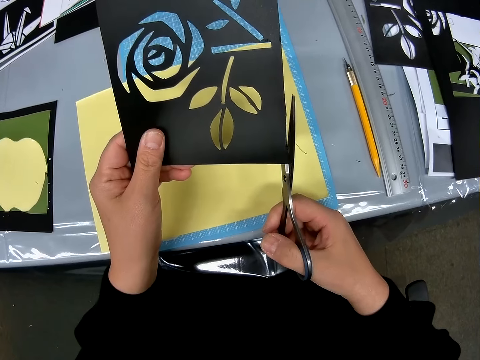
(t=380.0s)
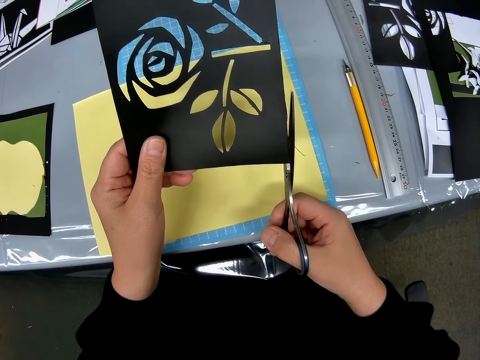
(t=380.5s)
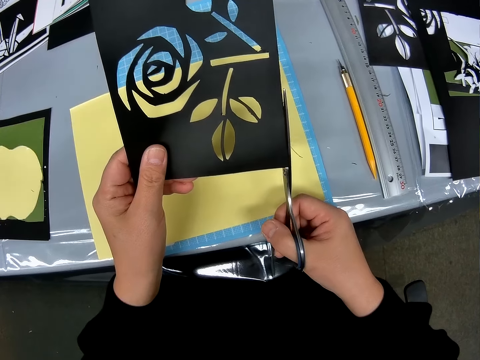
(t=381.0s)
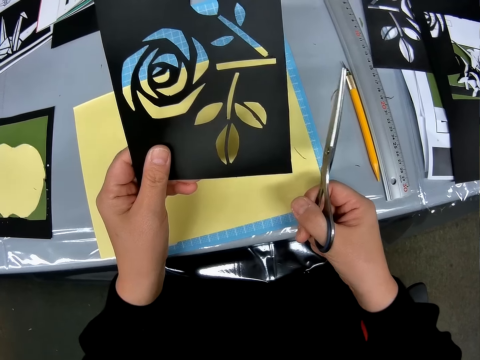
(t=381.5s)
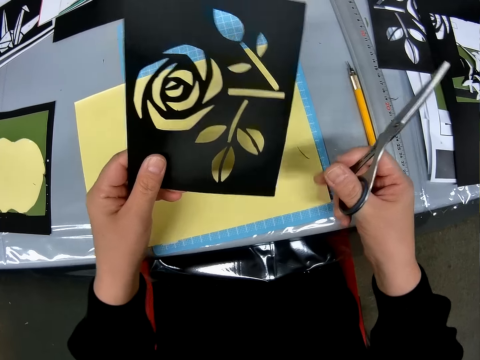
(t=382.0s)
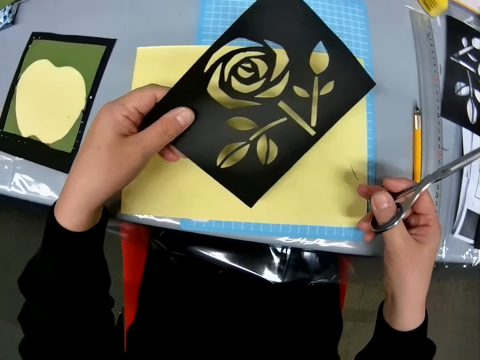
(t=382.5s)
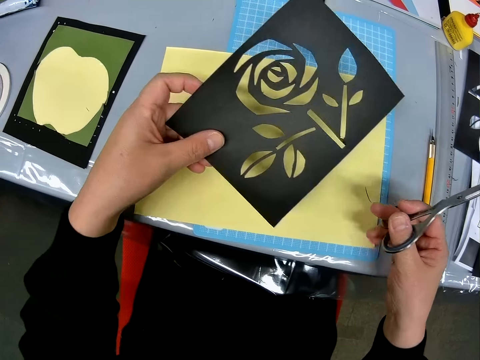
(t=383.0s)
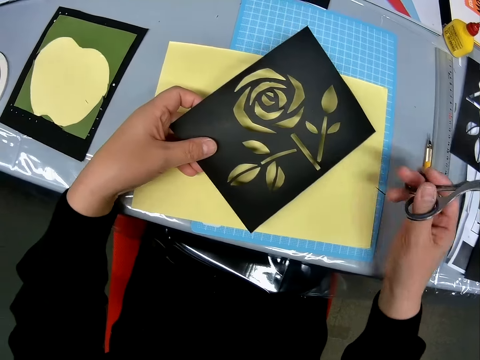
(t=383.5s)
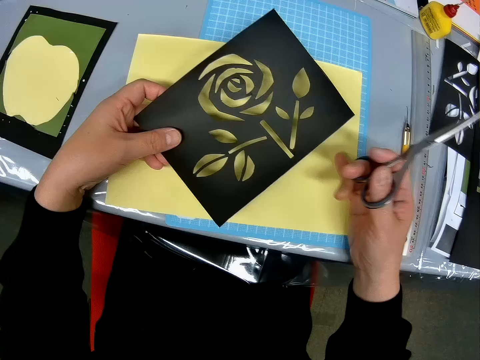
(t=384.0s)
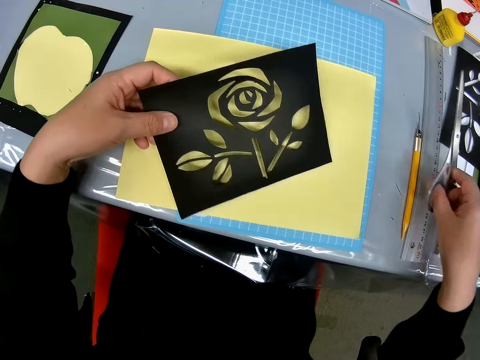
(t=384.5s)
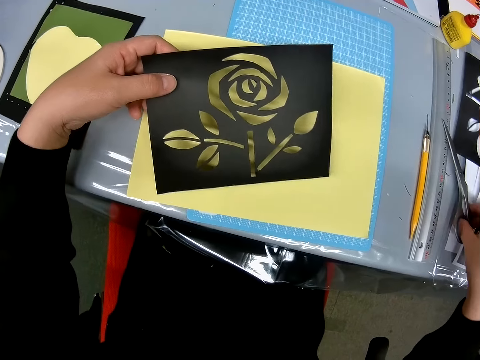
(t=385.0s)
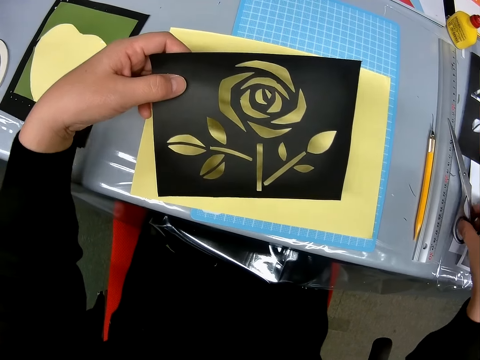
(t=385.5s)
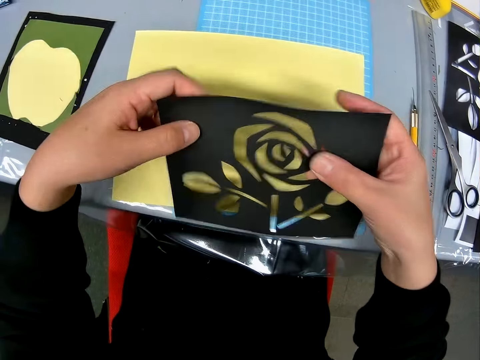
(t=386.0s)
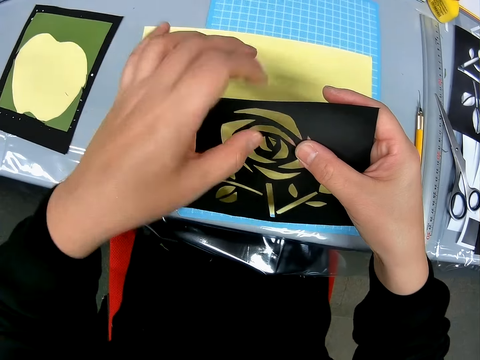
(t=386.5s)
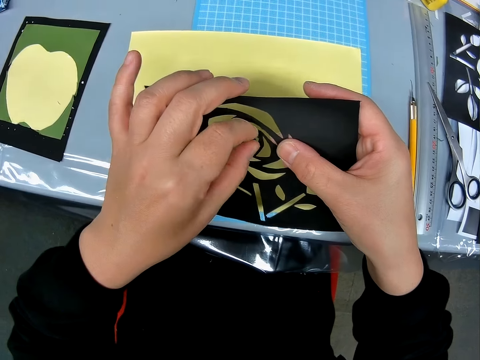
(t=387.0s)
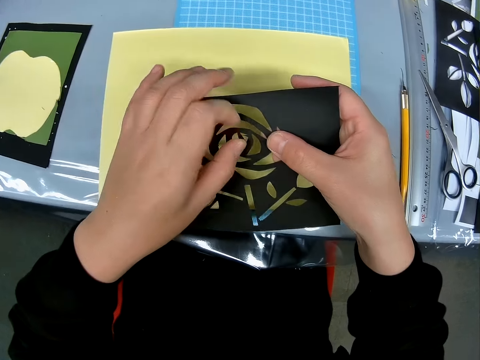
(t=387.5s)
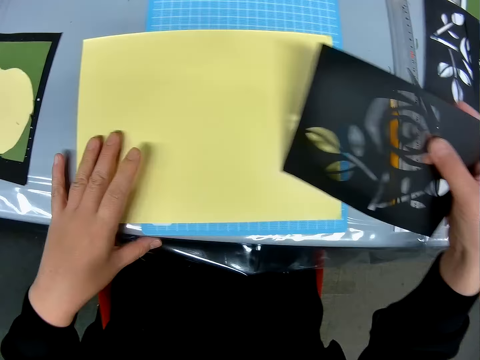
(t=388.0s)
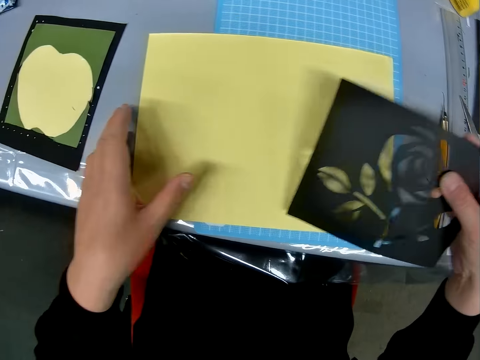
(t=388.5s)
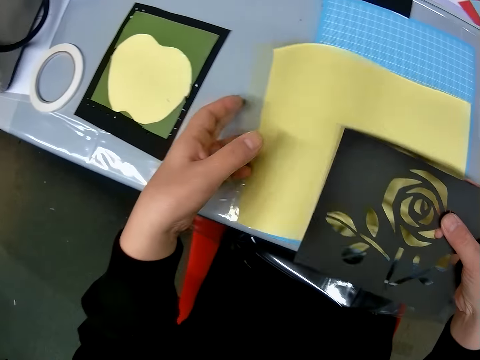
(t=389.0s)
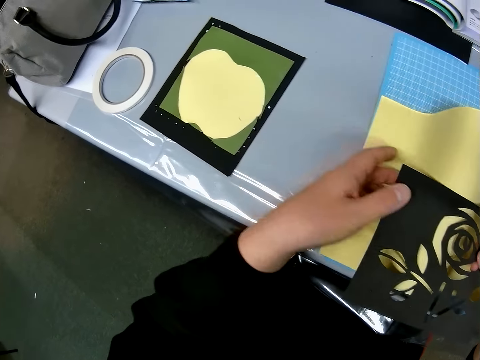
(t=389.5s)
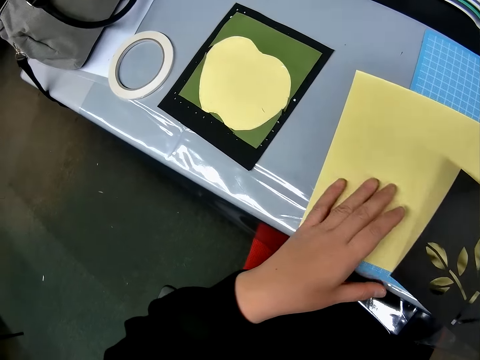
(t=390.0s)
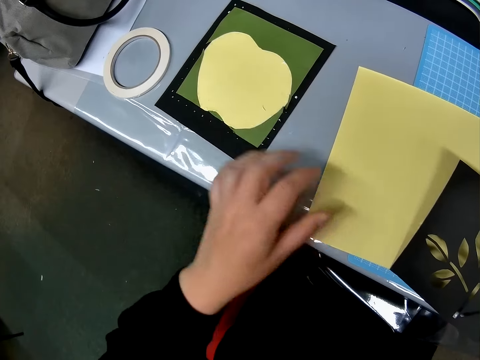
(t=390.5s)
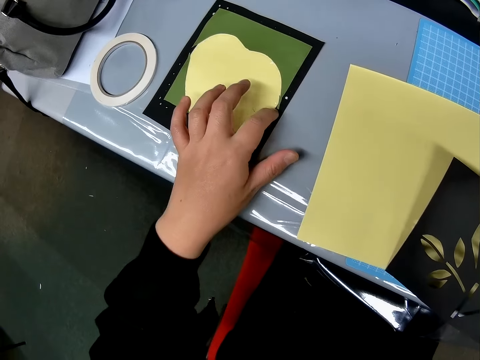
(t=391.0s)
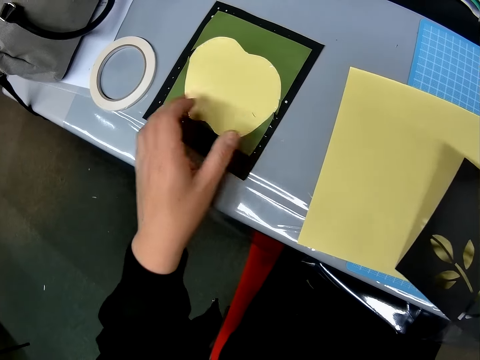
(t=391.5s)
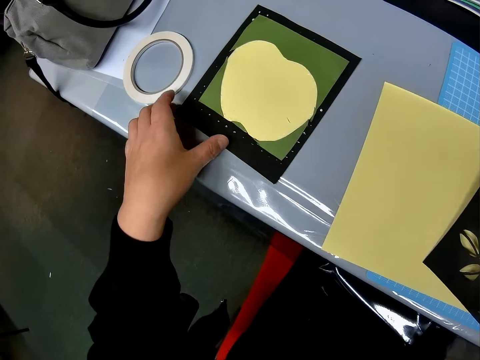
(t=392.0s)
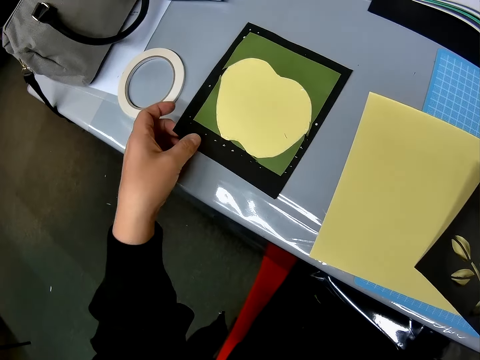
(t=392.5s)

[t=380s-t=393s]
The camera wearer cuts the portrait. She turns the portrait. She wipes on the yellow paper. She drops the scissors on the table. She holds the portrait. She adjusts the center of the carved paper craft. She pulls the portrait. She adjusts the papers on the table with her left hand. She holds the yellow paper. She places the paper down.

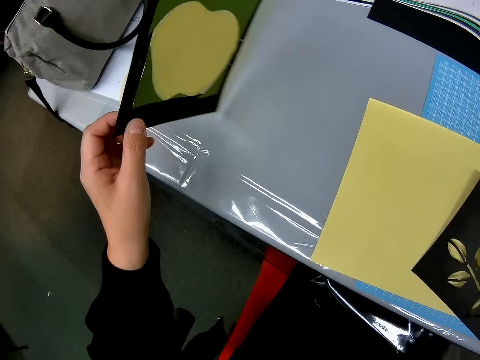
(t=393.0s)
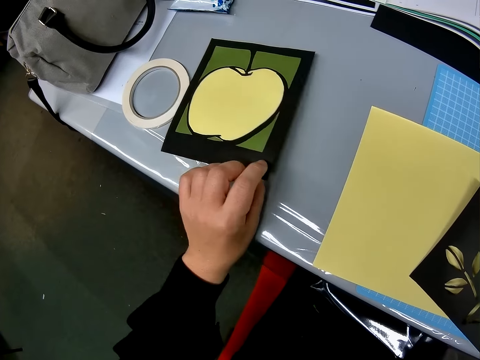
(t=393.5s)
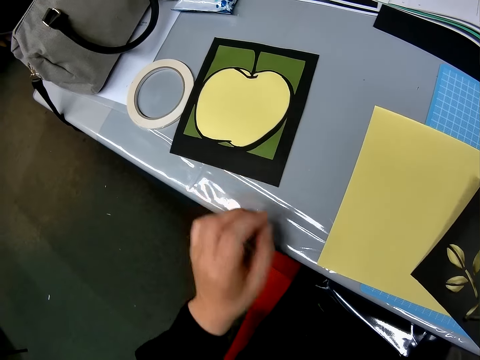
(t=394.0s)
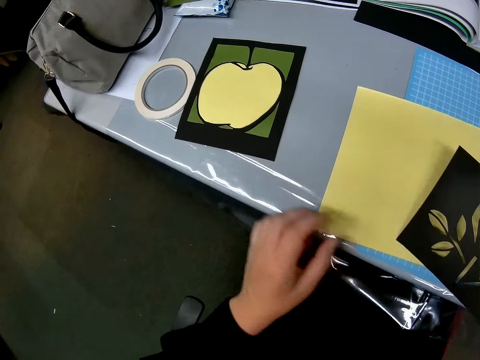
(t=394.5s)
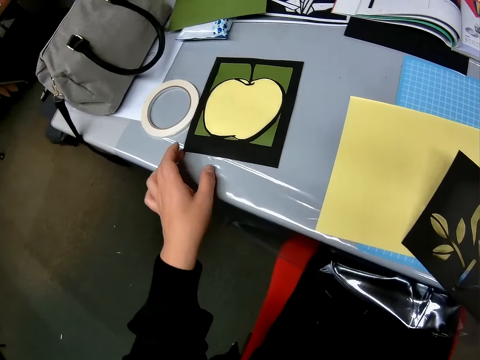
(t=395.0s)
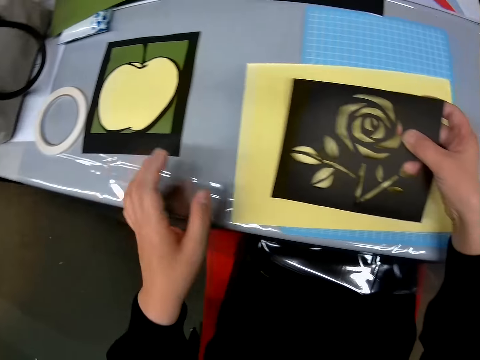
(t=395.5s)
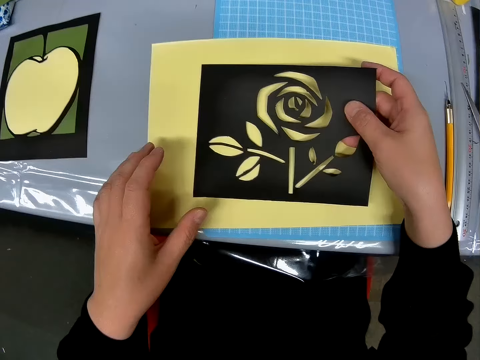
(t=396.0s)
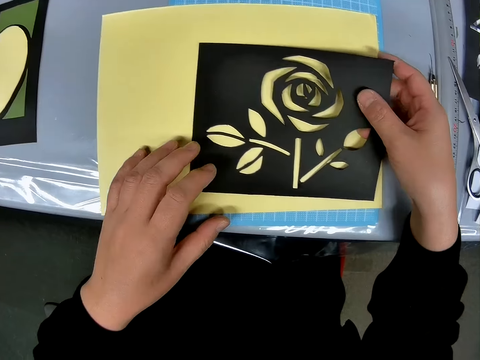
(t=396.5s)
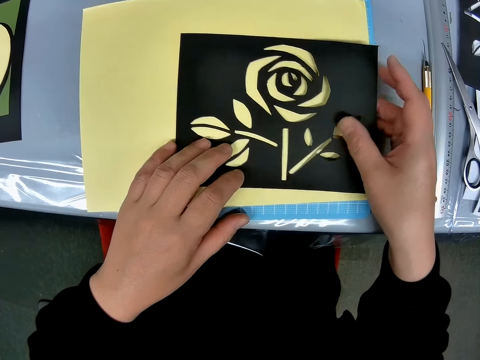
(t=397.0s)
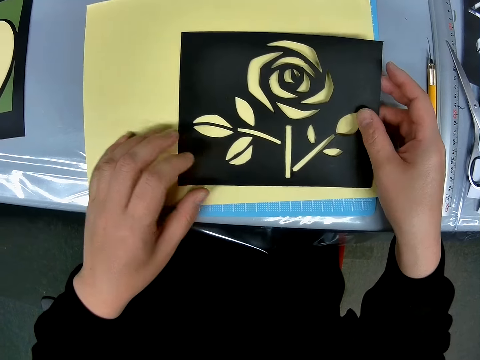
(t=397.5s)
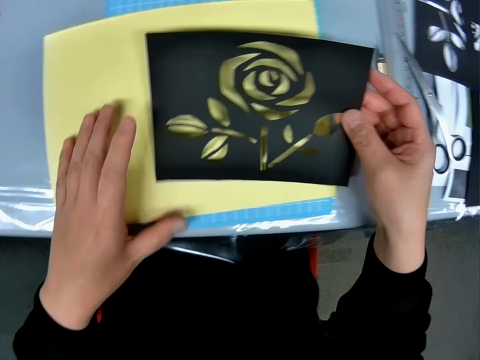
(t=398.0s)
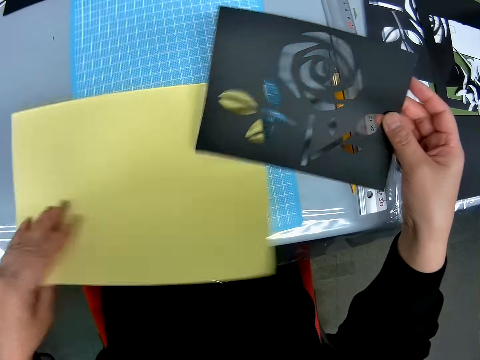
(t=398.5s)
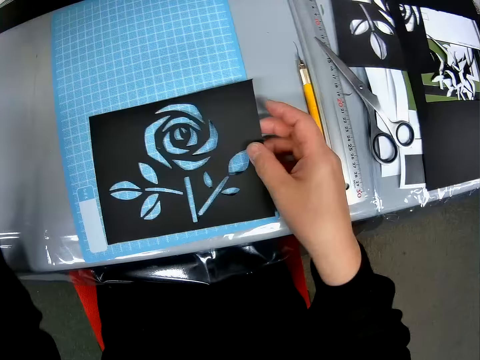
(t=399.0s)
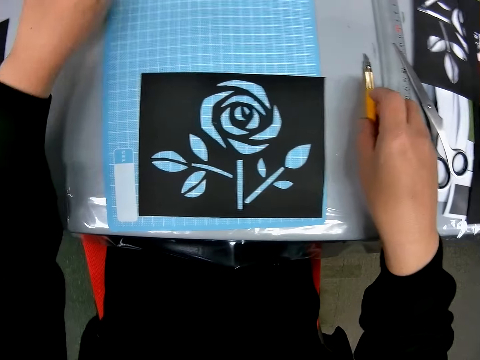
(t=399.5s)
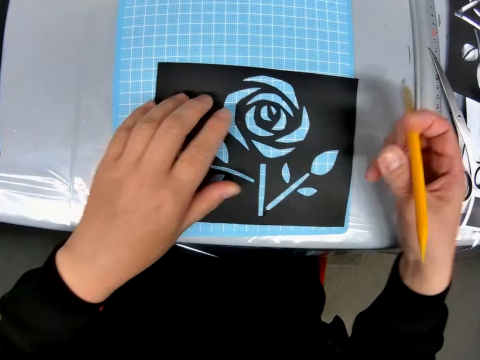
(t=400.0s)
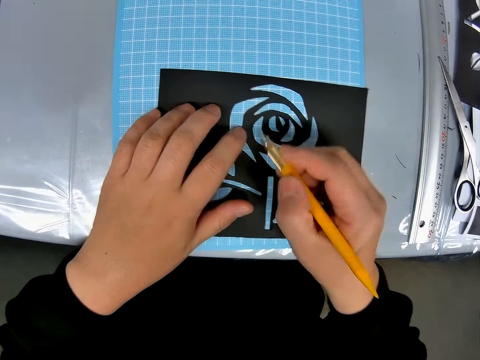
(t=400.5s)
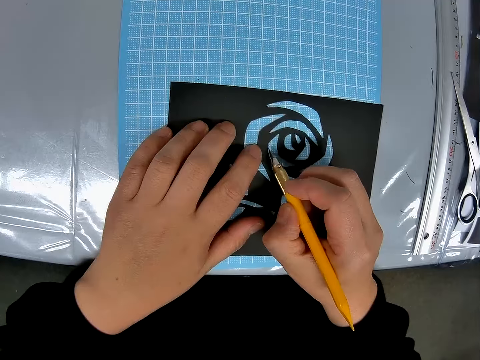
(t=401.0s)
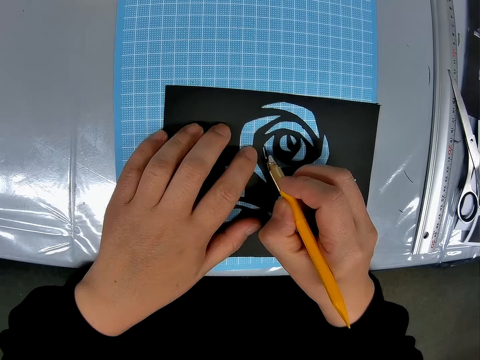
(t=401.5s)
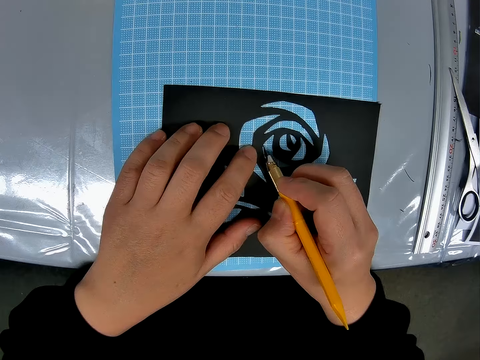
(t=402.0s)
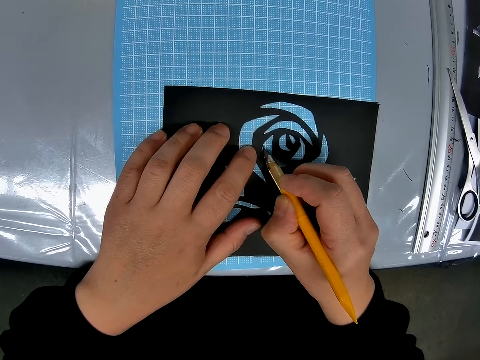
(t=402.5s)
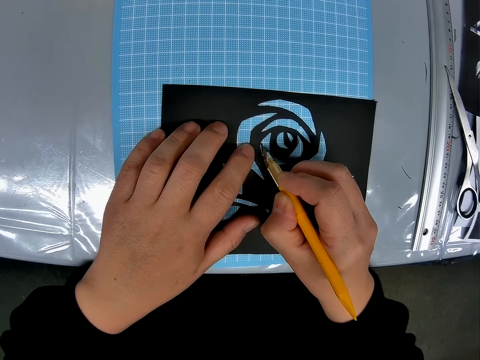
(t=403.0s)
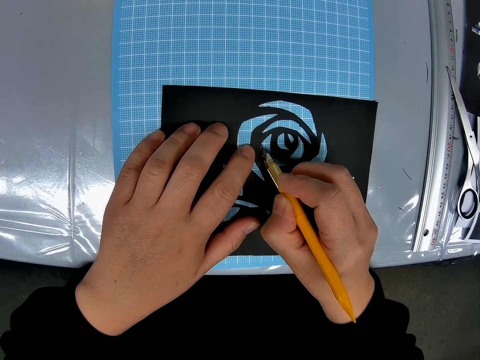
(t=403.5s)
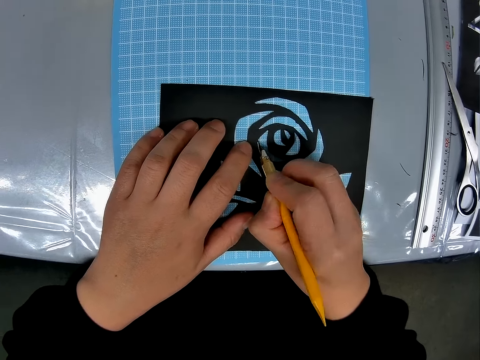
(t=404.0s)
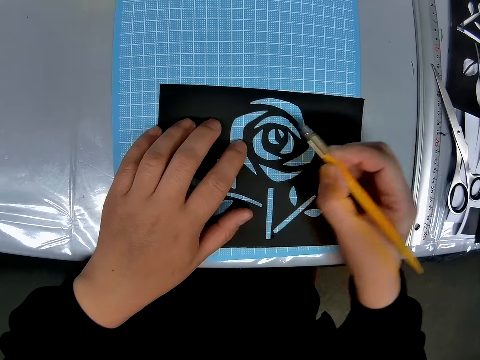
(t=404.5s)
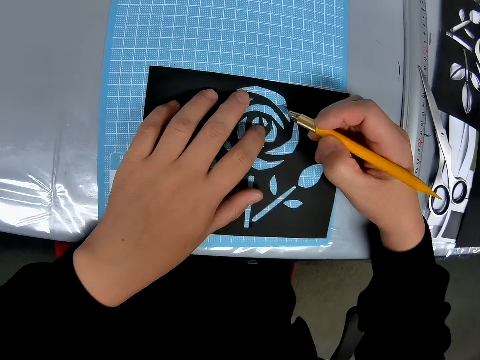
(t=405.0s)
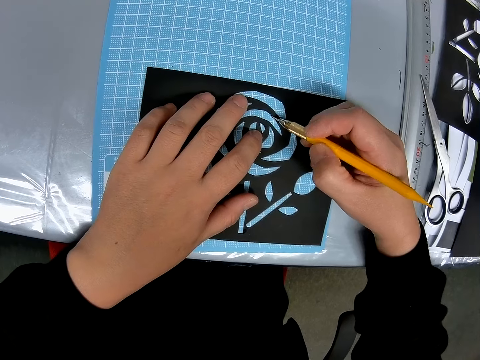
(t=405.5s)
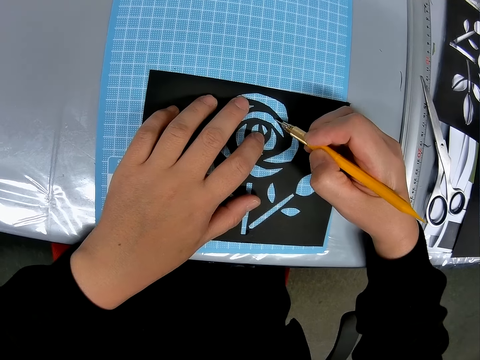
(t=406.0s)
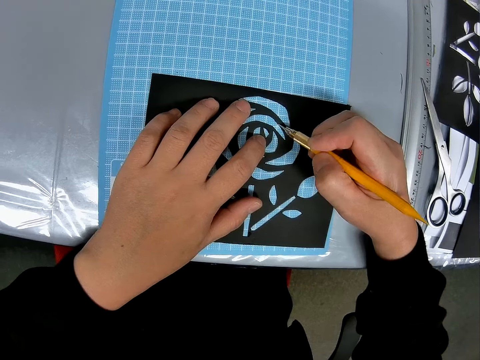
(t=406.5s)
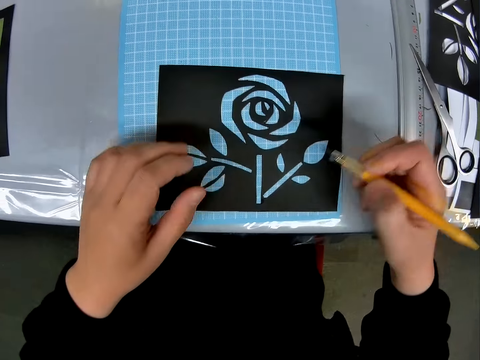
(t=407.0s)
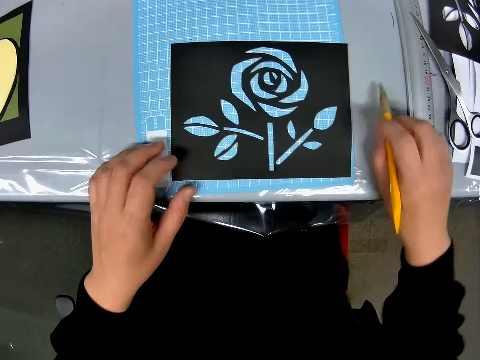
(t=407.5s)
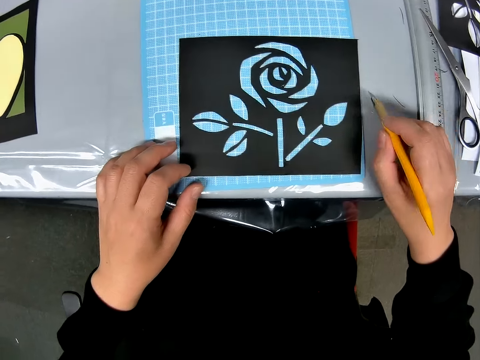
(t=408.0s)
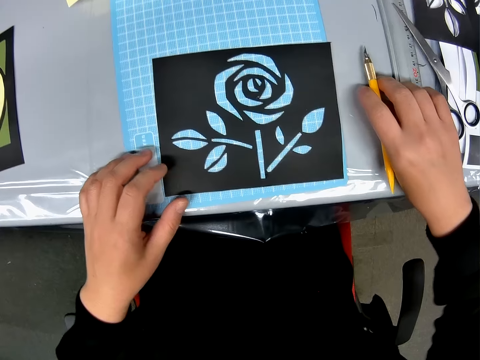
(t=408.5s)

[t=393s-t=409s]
The camera wearer turns the portrait, places the portrait down and moves the portrait. She holds the portrait. She drops the carved paper craft on a paper on the table. She holds the portrait again. She holds the yellow paper. She removes the paper under the carved paper craft. She drops the paper craft on the table. She picks up the cutter knife from the table with her right hand. She shapes the carved paper craft. She cuts the portrait repeatedly.
